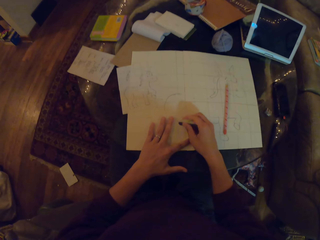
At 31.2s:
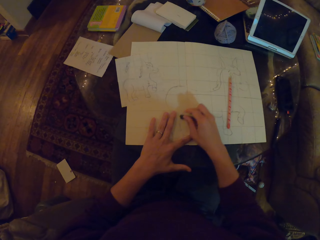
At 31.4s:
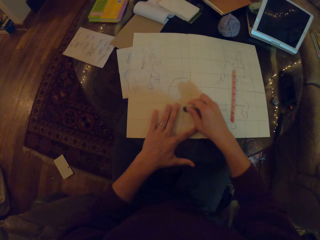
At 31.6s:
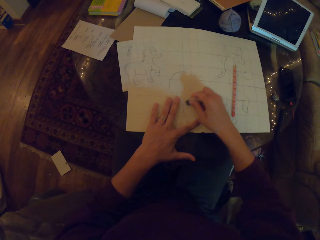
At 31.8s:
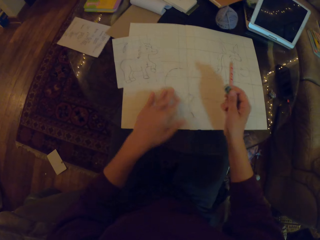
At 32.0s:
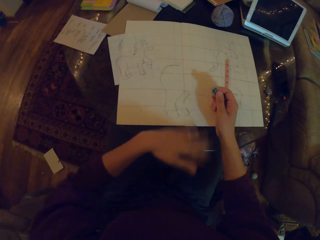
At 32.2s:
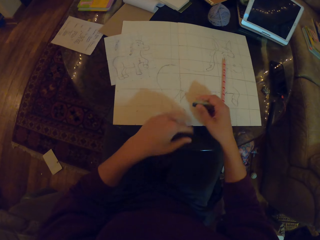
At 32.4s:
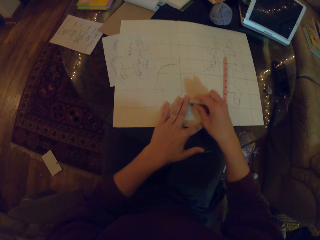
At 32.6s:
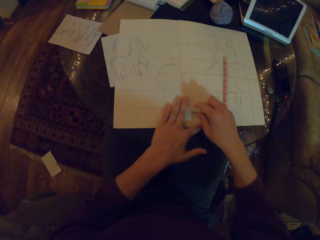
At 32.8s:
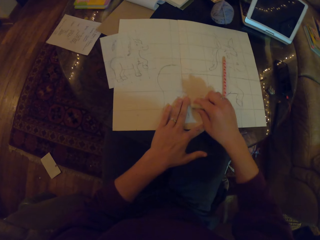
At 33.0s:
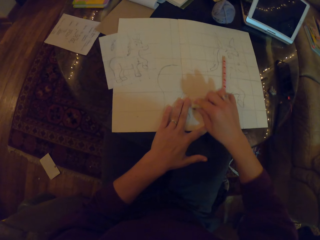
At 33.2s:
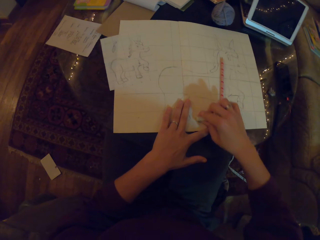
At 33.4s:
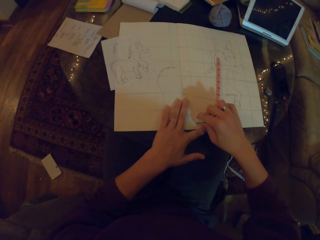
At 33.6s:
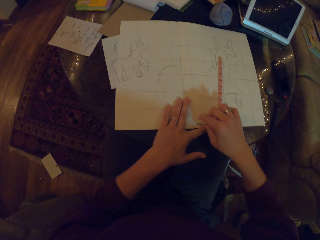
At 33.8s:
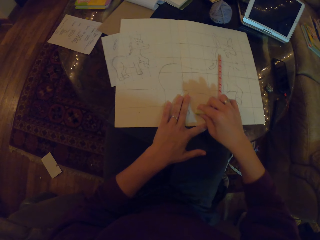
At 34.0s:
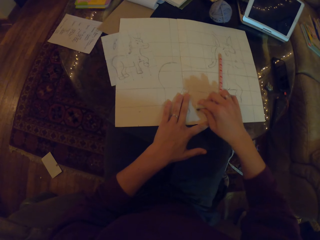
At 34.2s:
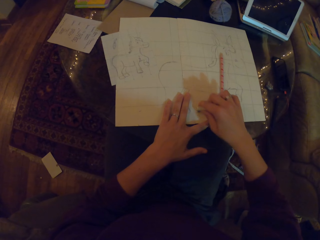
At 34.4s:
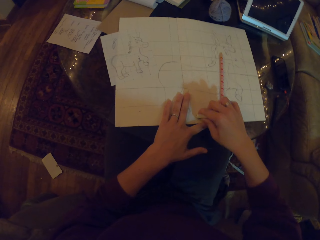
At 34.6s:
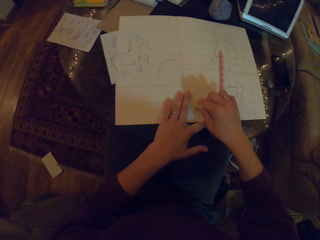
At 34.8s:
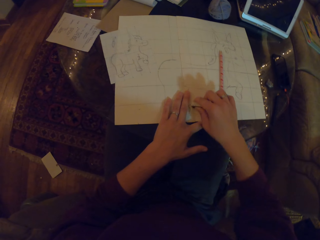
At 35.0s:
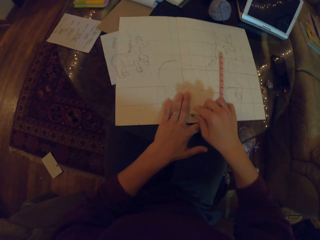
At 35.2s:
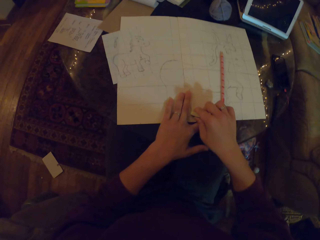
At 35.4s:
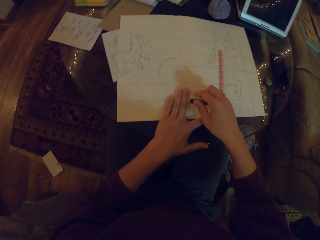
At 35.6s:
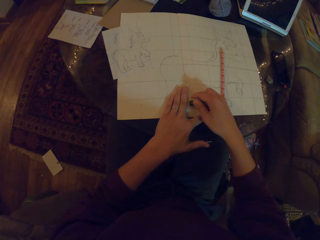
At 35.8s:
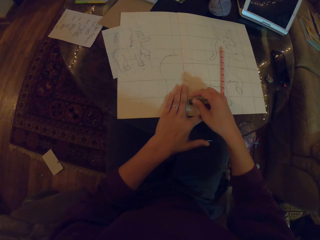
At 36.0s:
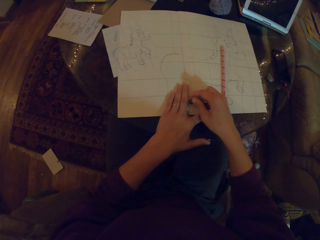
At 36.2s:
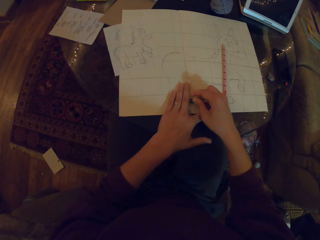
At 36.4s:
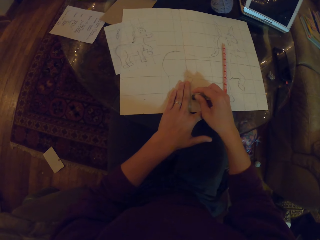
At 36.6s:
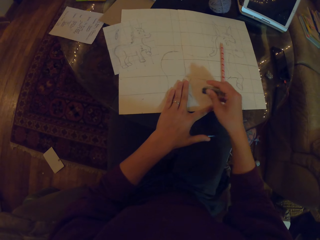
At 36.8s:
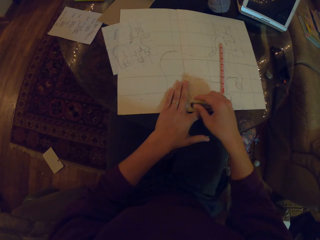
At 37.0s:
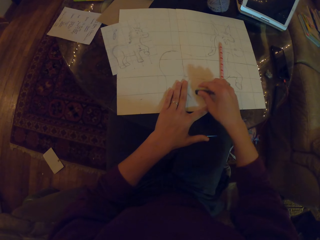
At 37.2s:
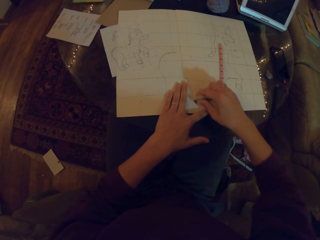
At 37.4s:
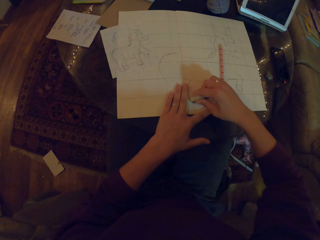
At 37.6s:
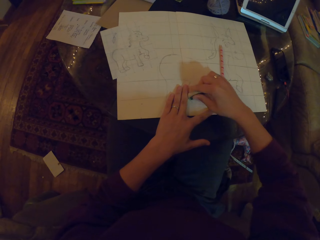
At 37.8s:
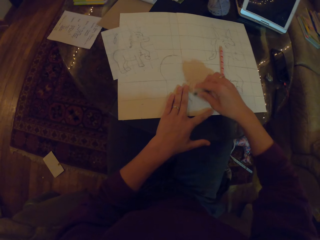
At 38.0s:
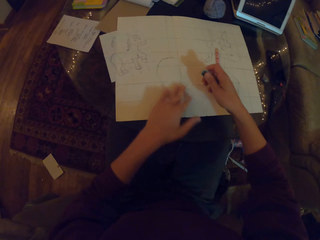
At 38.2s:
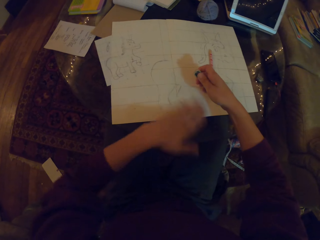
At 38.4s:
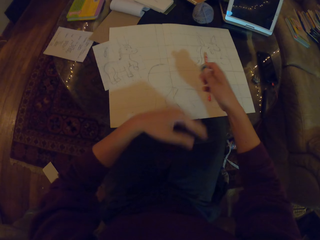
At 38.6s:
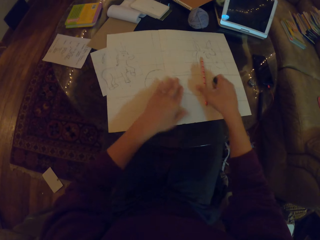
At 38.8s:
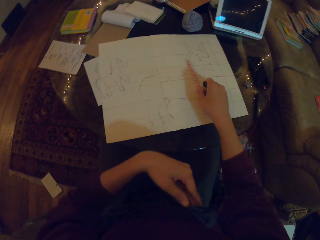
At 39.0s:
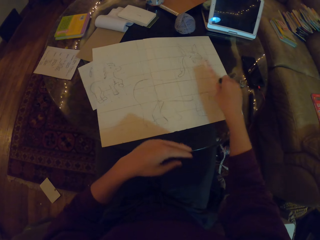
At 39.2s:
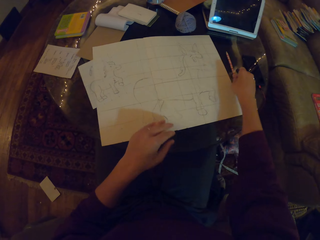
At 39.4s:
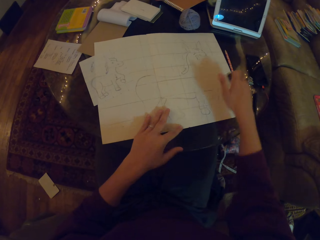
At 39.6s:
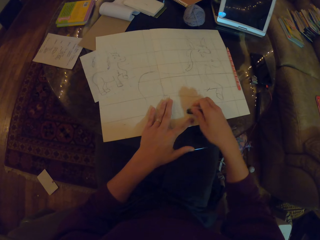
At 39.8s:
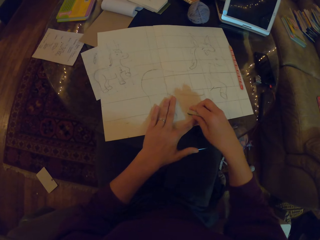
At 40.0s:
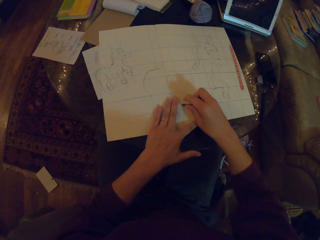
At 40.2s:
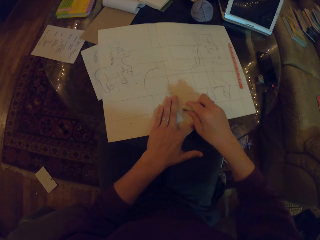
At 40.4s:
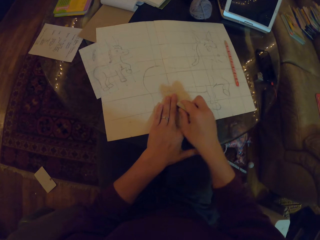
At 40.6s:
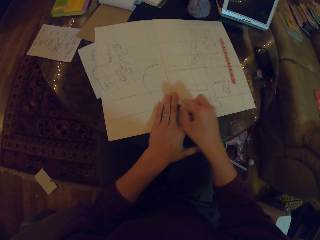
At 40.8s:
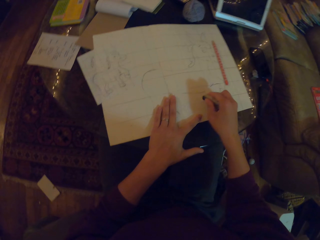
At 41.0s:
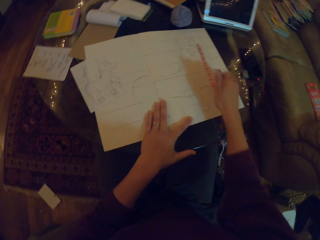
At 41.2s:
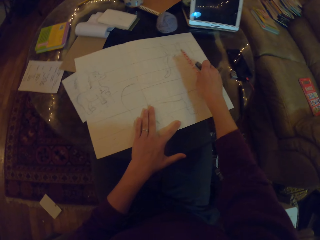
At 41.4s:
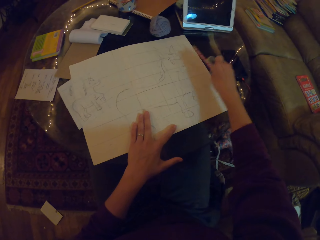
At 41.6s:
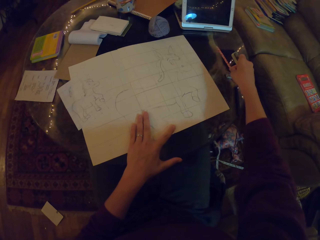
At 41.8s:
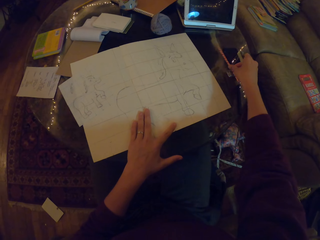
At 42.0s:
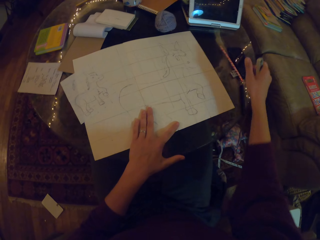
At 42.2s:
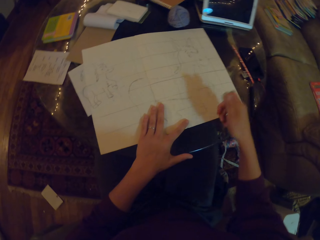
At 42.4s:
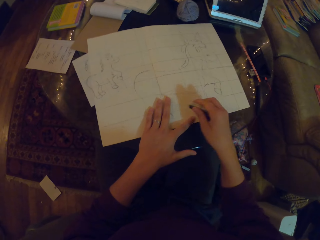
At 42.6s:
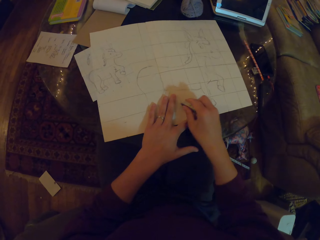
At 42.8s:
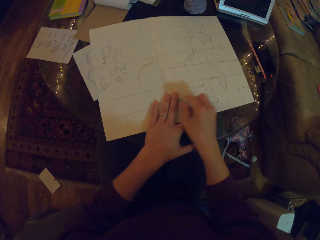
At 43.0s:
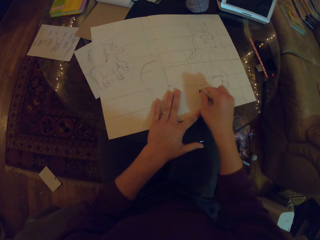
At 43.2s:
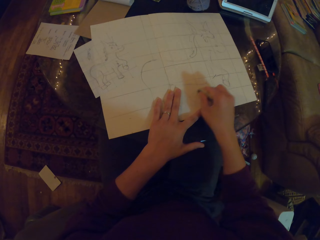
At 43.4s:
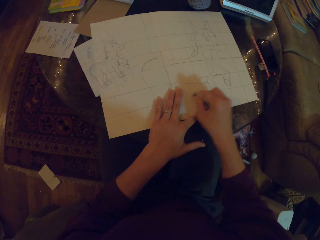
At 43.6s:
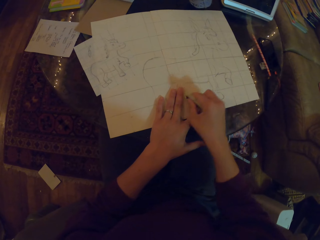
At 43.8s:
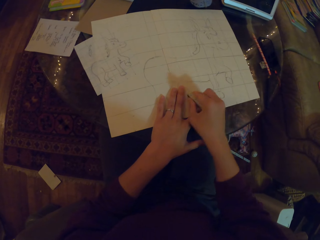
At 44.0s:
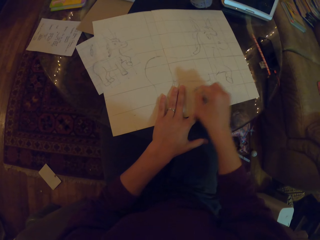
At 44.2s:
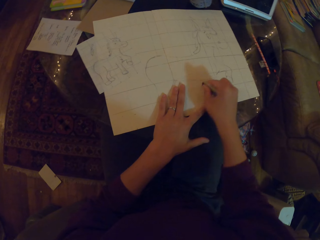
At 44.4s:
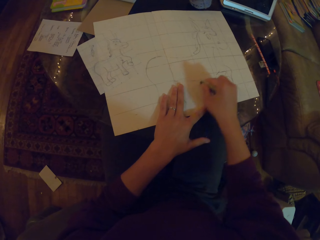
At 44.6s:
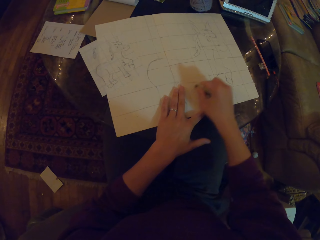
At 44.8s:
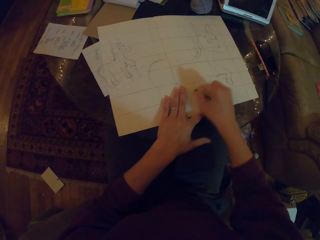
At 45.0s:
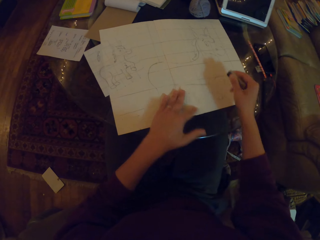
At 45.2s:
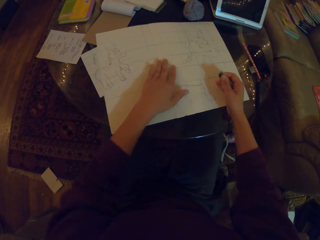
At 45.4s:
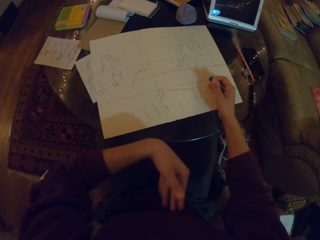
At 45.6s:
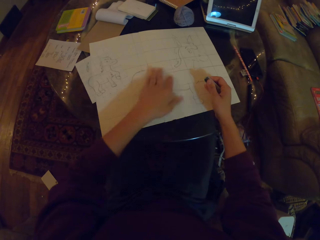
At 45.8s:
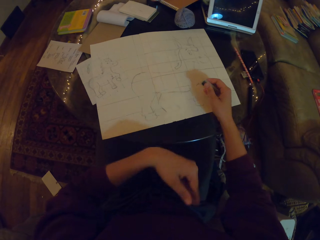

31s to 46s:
The camera wearer rubs the drawing. They wipe the rubber dirt. They move the pencil aside. They rub the drawing with the rubber. They move the pencil aside. They rub the drawing with the rubber.

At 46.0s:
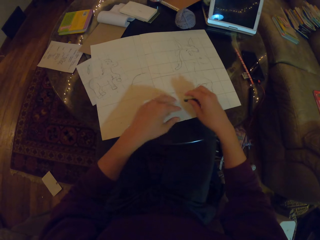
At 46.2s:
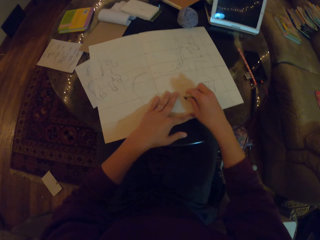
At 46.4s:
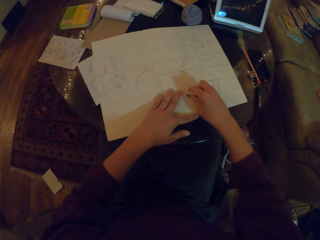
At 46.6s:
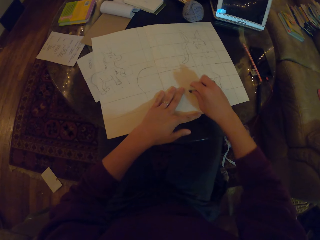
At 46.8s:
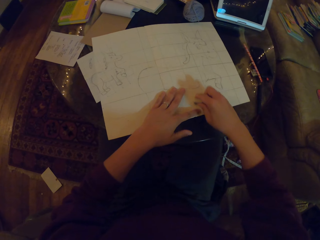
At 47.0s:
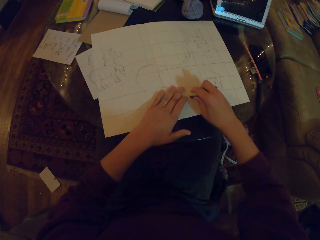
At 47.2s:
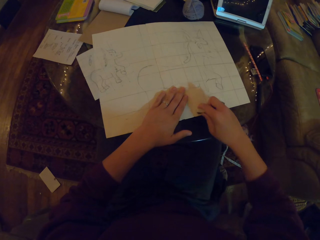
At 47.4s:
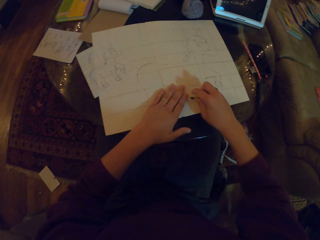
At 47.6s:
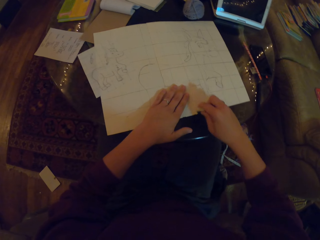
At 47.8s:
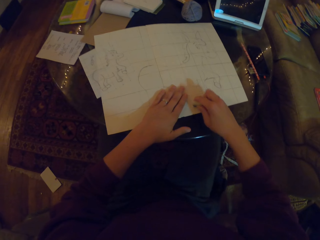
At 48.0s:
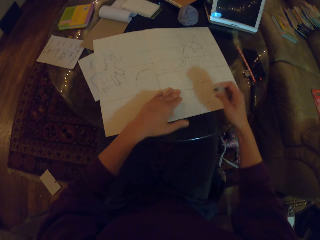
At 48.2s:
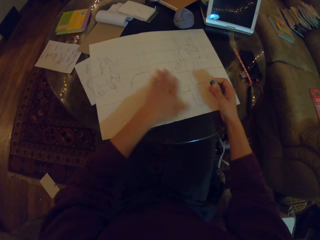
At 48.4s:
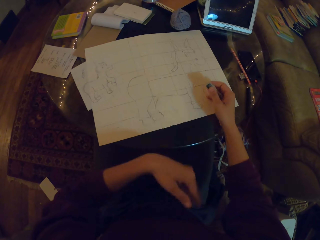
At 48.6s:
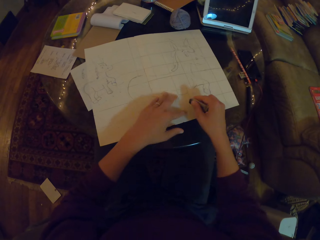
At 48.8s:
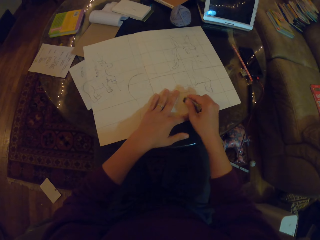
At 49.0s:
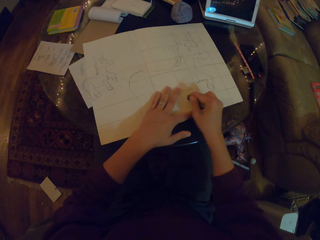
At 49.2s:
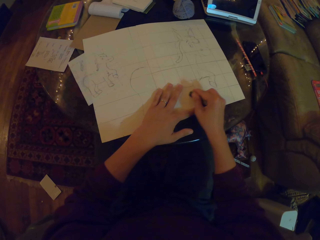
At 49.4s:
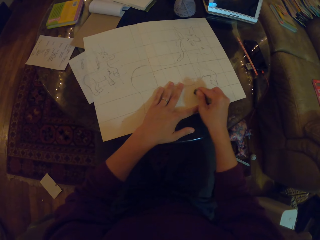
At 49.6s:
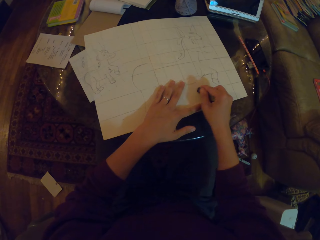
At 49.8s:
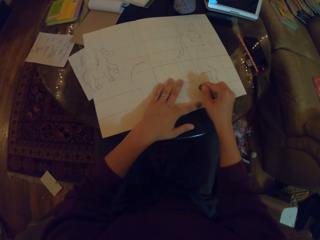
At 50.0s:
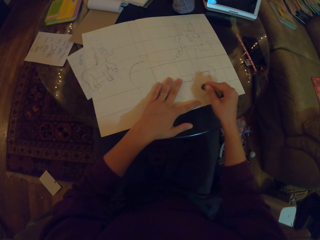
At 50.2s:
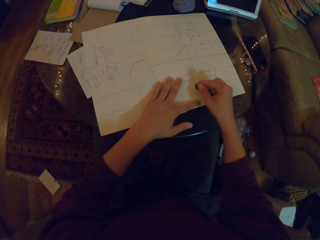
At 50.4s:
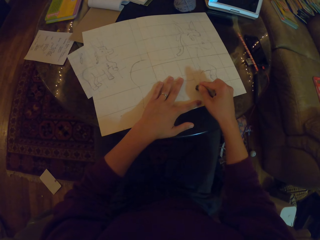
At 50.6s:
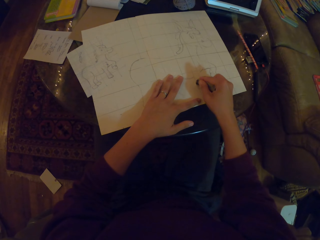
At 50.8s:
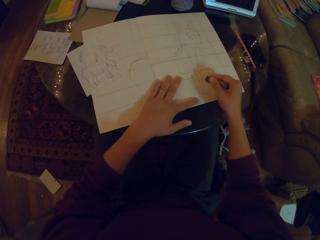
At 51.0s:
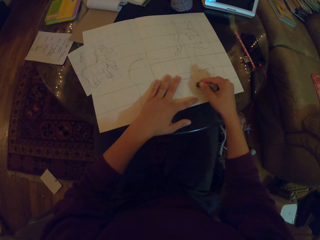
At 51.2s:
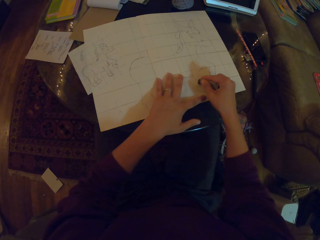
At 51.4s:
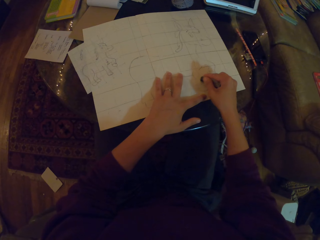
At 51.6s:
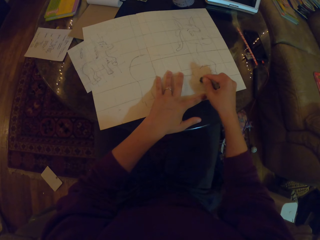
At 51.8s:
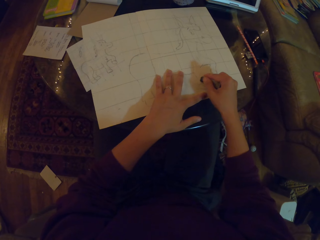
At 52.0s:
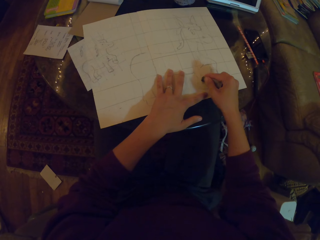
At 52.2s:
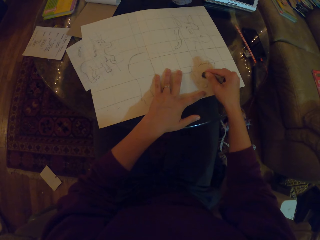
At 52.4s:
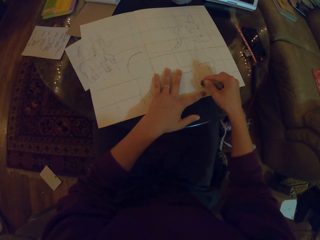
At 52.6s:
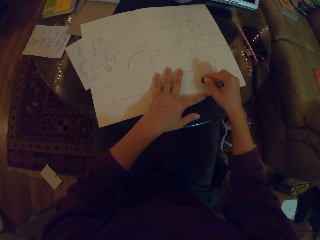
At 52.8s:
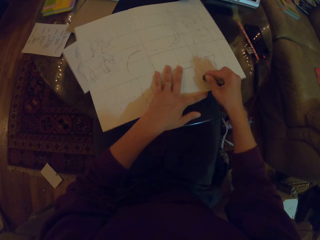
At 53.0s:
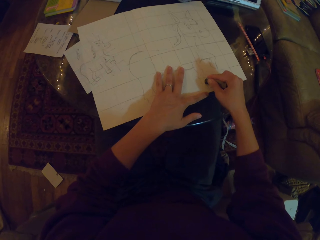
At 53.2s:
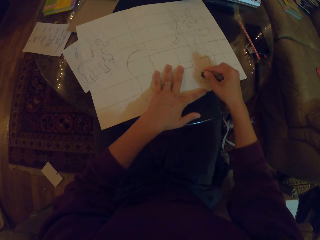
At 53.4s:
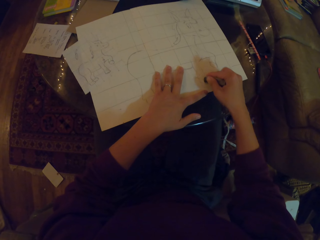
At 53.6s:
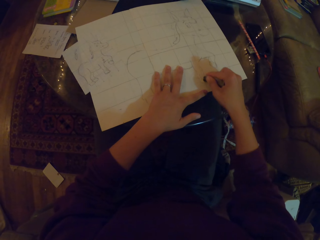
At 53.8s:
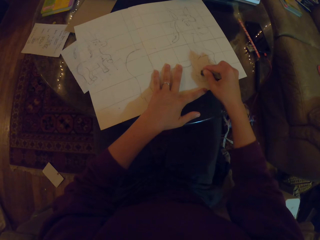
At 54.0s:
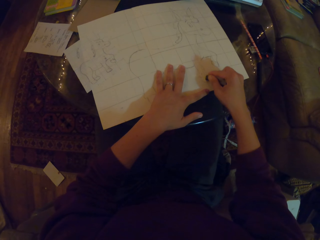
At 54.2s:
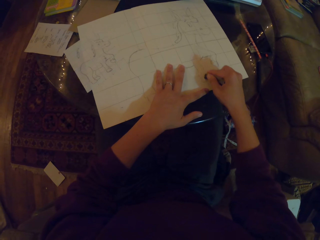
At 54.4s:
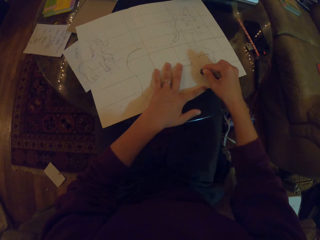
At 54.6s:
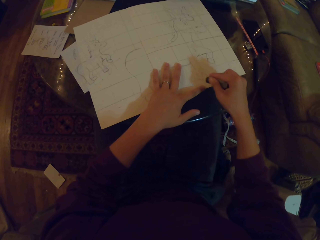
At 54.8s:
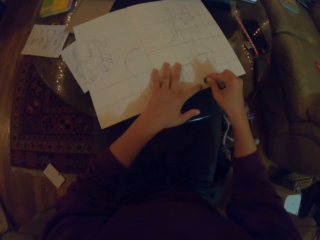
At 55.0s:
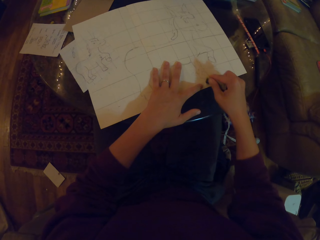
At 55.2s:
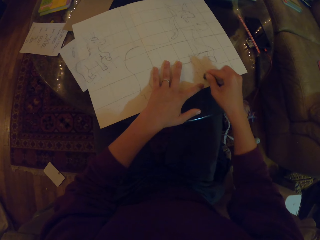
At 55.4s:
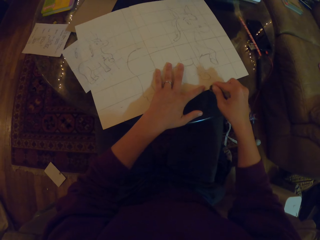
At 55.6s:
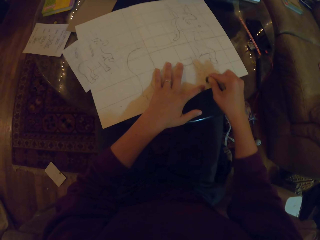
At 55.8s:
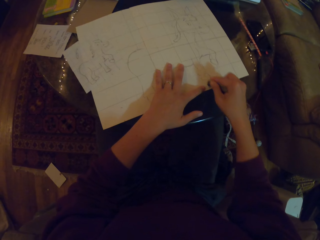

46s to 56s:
The camera wearer wipes the rubber dirt. They rub the drawing.
